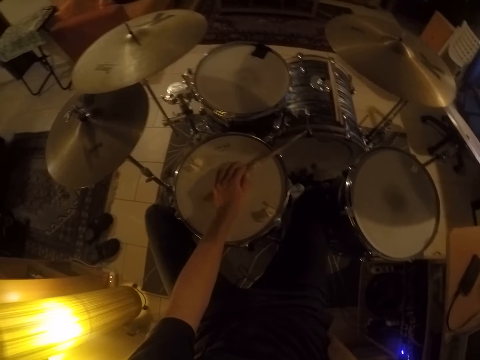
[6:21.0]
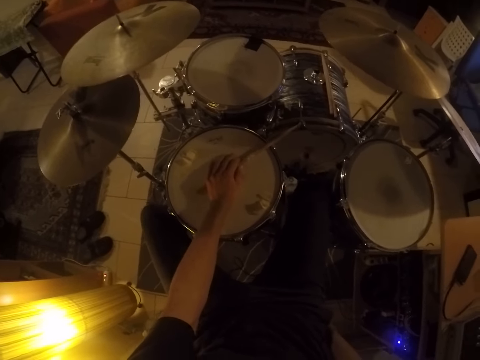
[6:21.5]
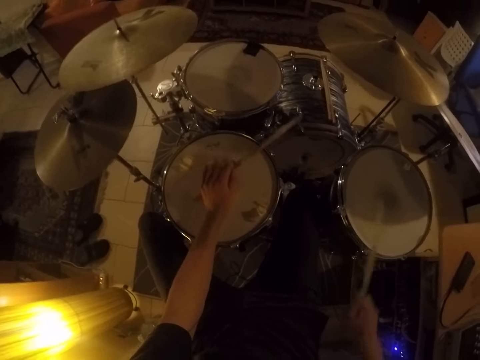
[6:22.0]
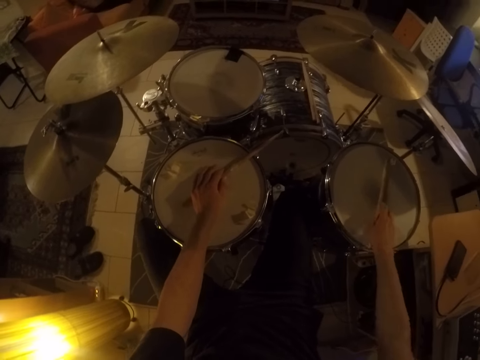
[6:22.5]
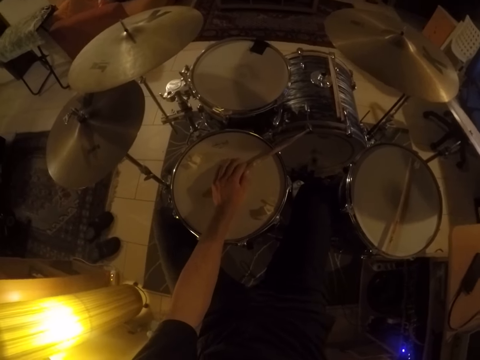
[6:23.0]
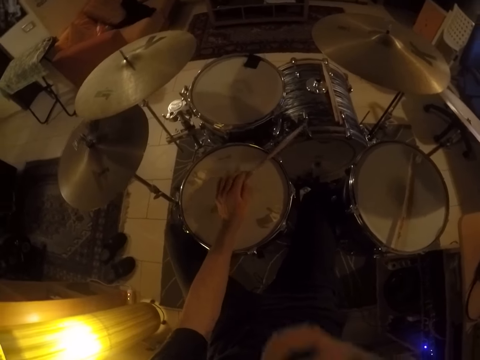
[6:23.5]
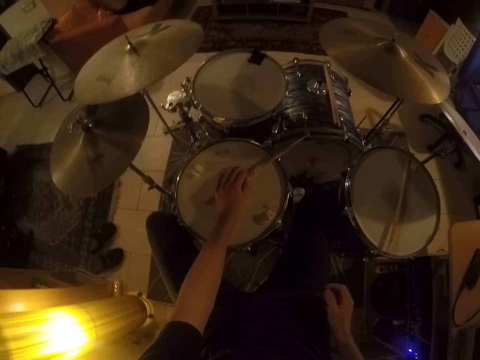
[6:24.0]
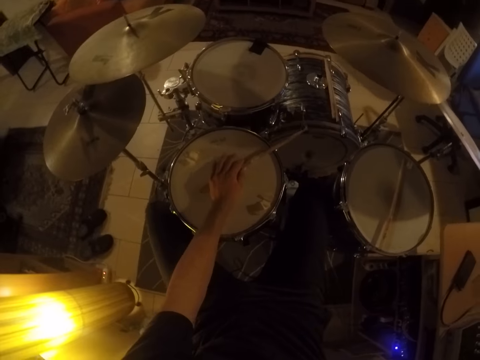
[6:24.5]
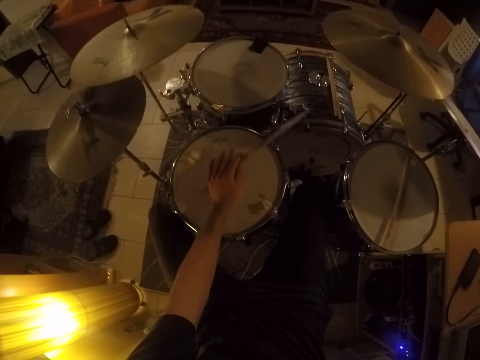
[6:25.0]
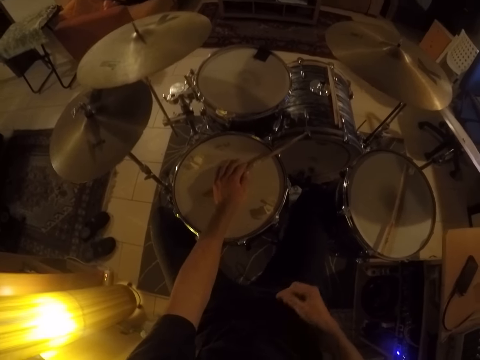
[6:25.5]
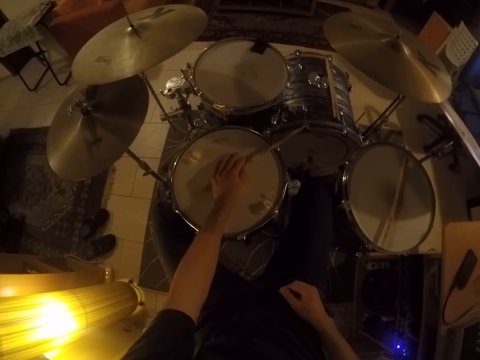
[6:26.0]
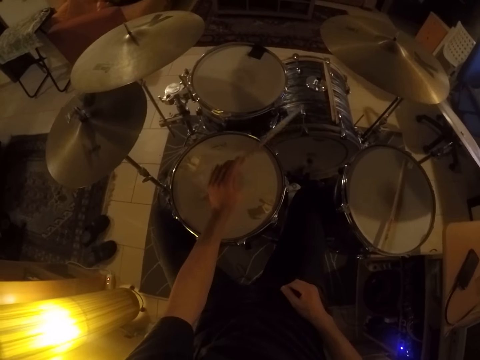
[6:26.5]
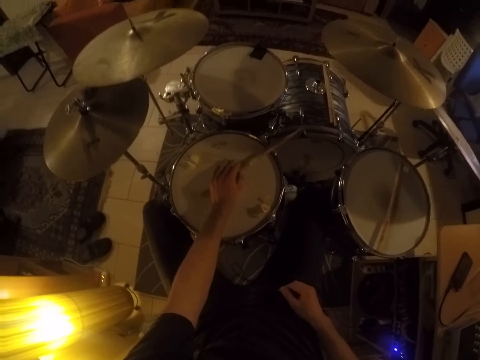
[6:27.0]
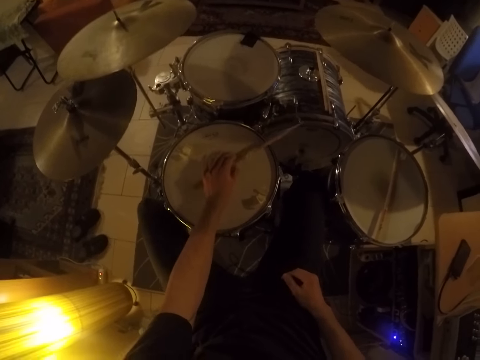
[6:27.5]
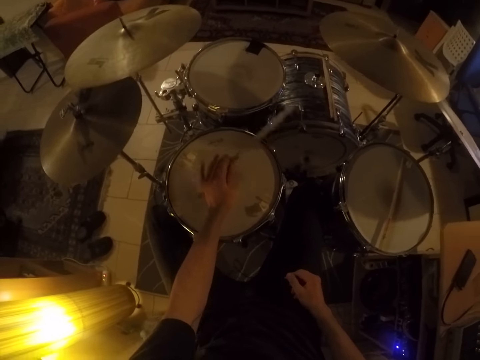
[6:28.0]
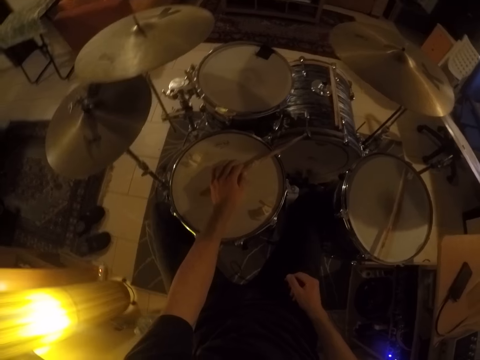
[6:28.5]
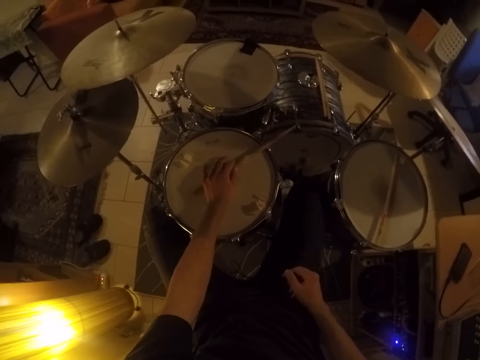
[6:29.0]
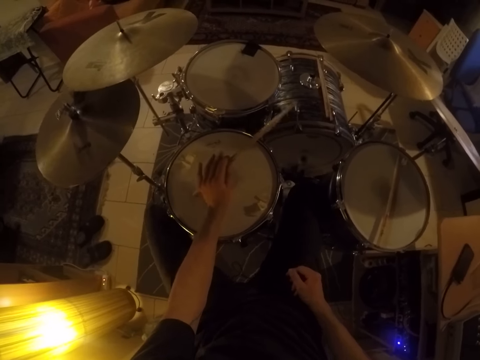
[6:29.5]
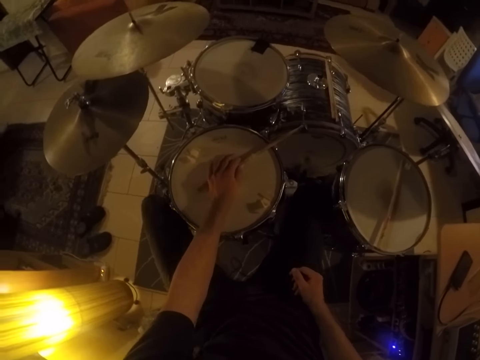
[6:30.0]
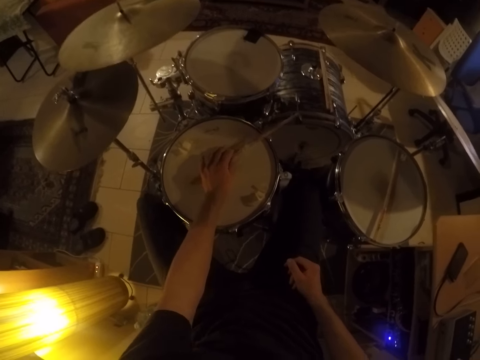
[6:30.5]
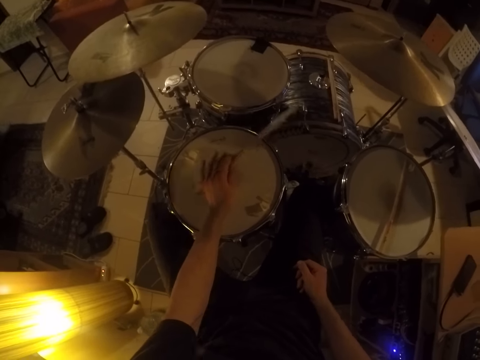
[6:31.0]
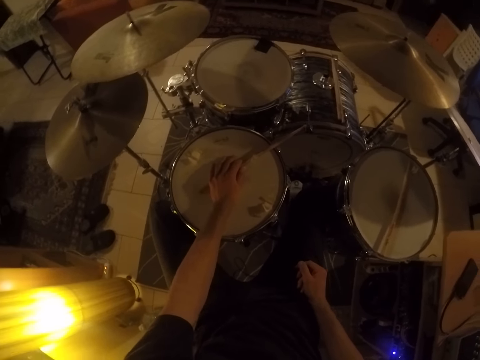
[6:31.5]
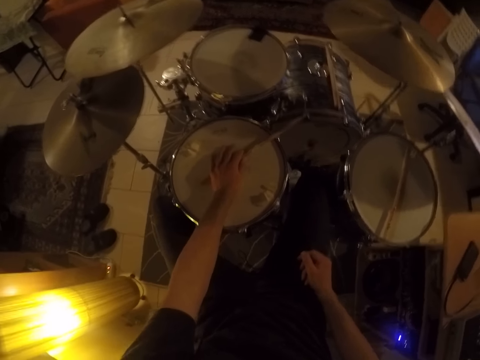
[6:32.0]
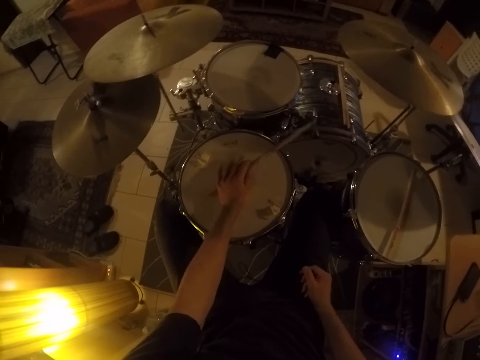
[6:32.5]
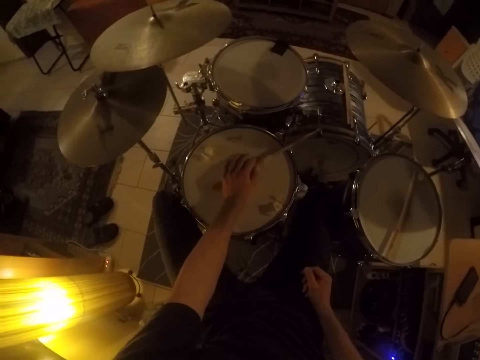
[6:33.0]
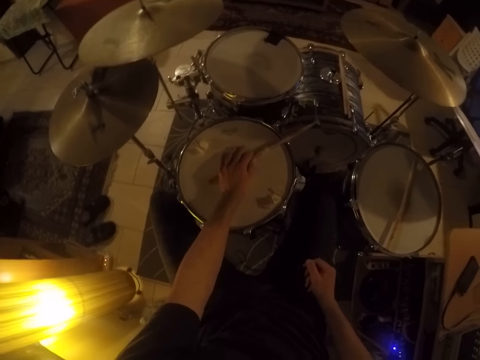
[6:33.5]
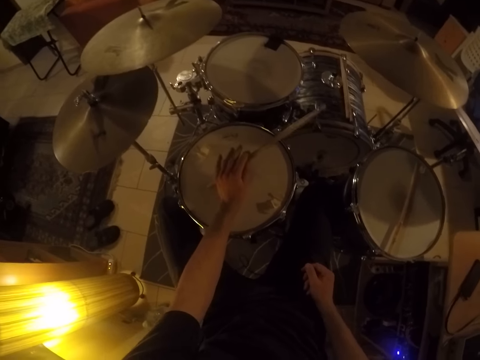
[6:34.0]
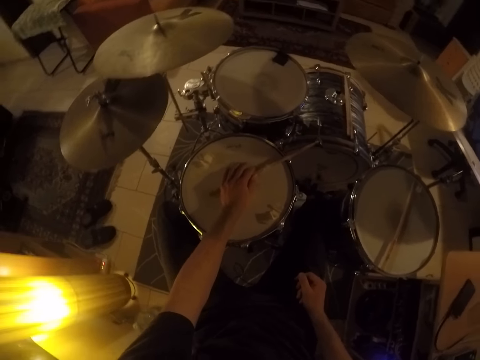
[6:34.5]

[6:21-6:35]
The camera wearer drops the drum stick in his right hand on a drum. He lifts his right hand. He lowers his right hand. He plays drums and cymbals.

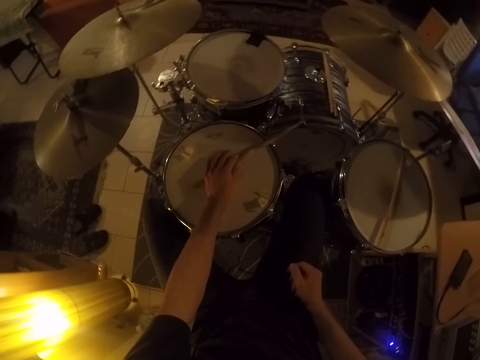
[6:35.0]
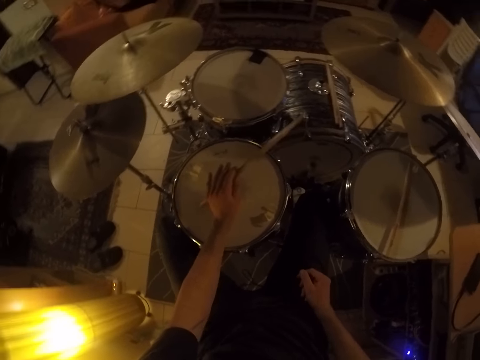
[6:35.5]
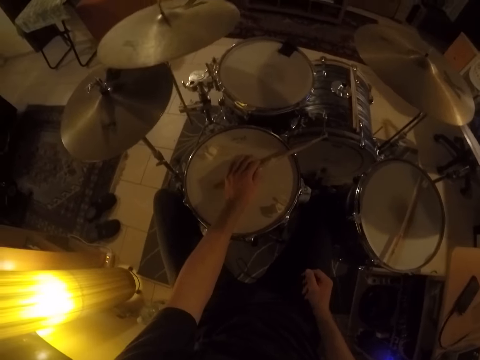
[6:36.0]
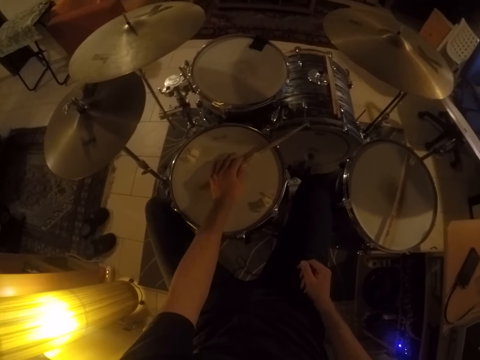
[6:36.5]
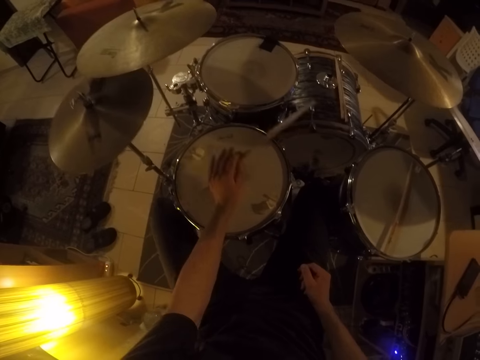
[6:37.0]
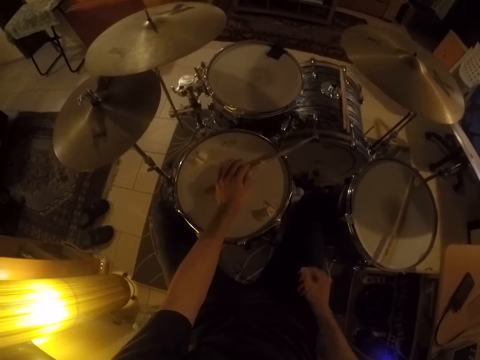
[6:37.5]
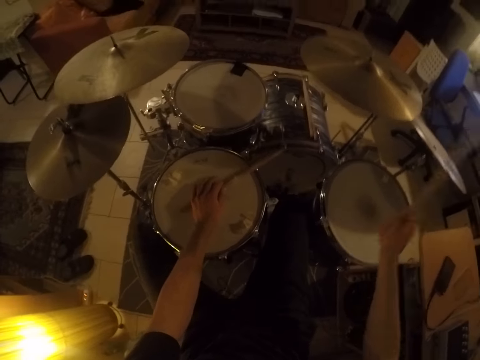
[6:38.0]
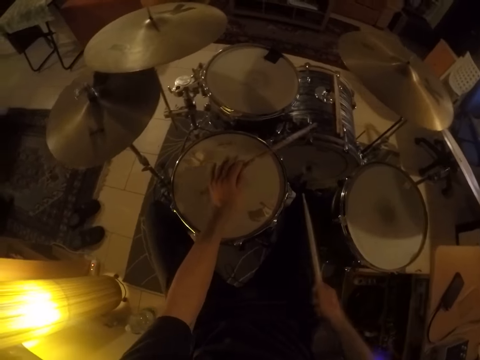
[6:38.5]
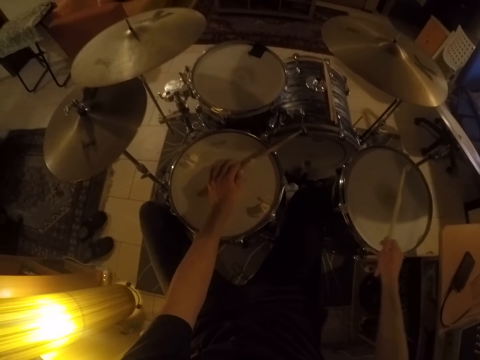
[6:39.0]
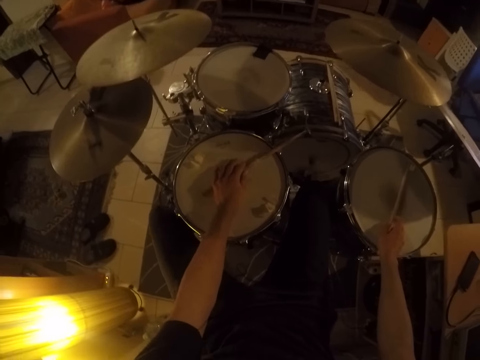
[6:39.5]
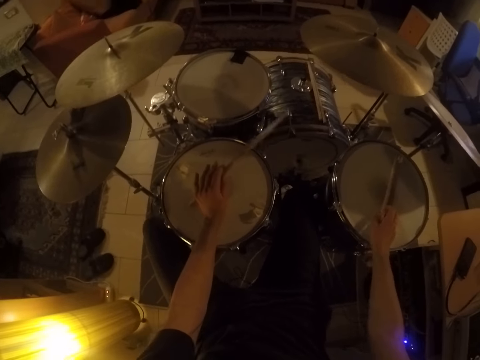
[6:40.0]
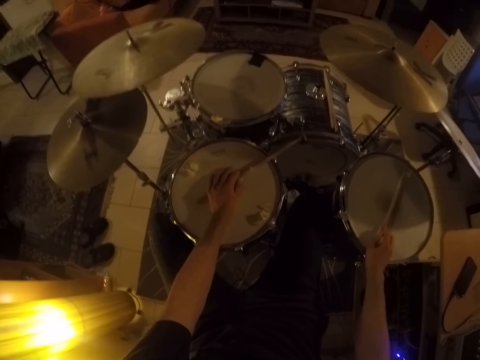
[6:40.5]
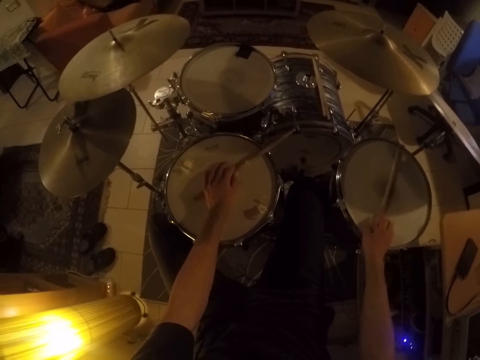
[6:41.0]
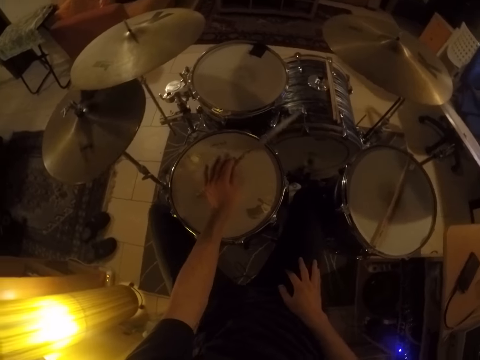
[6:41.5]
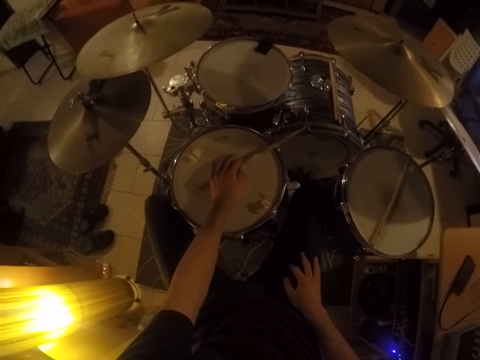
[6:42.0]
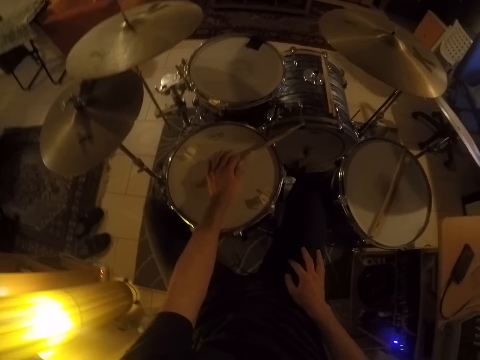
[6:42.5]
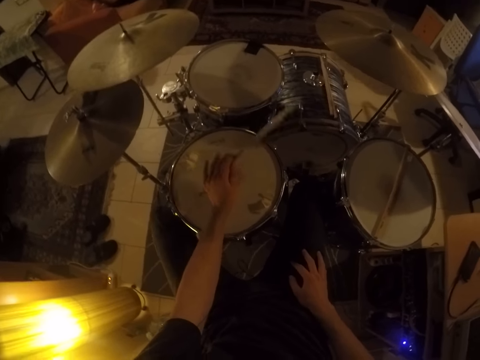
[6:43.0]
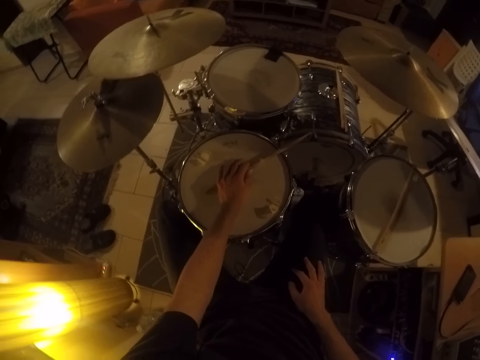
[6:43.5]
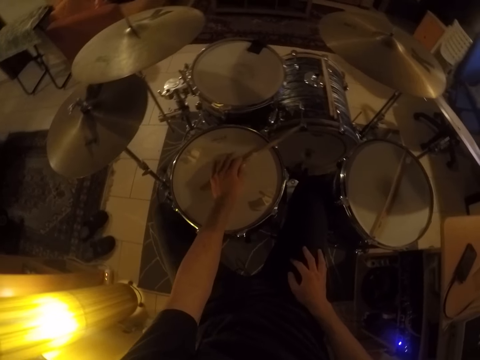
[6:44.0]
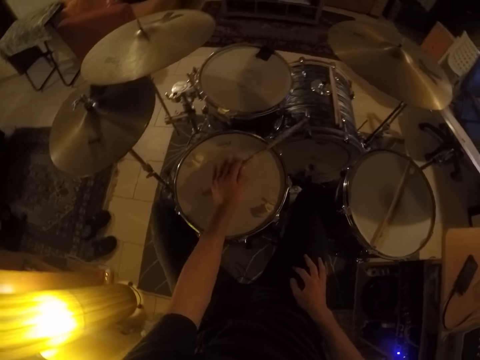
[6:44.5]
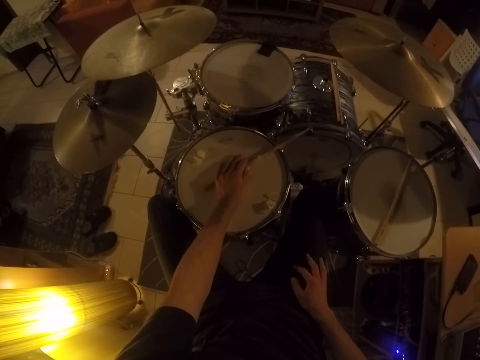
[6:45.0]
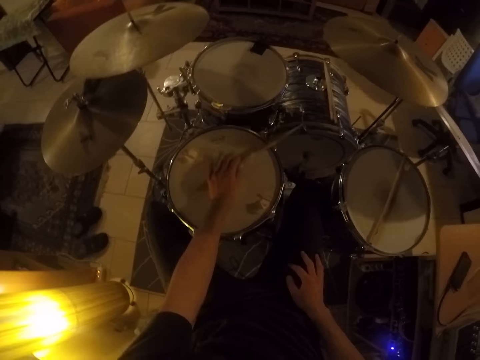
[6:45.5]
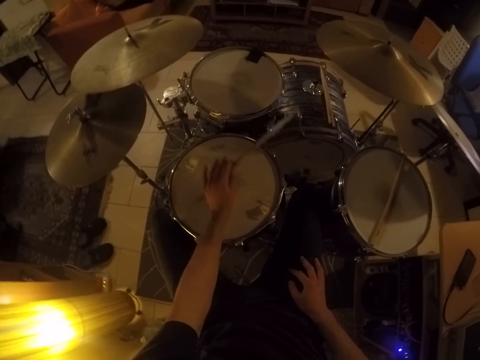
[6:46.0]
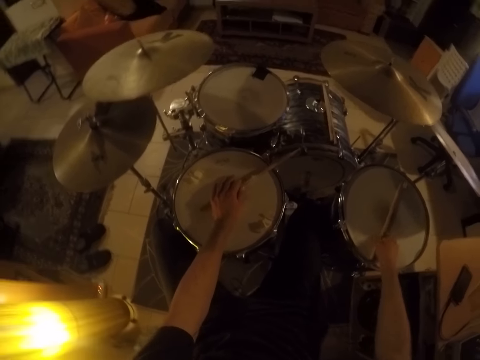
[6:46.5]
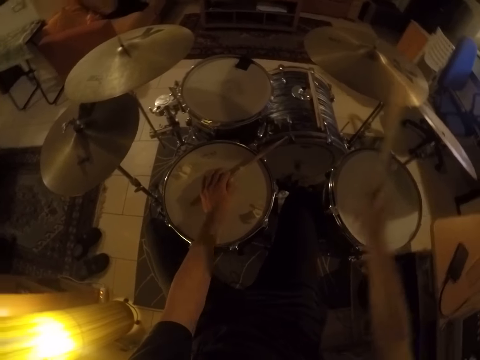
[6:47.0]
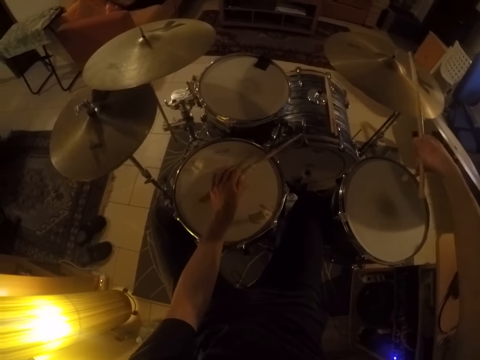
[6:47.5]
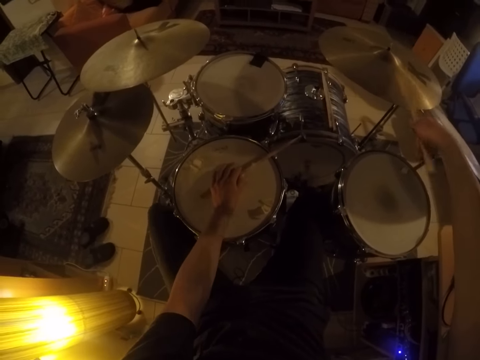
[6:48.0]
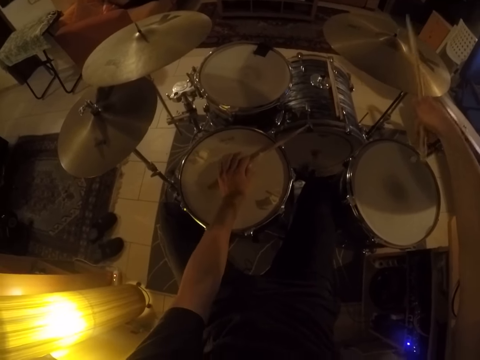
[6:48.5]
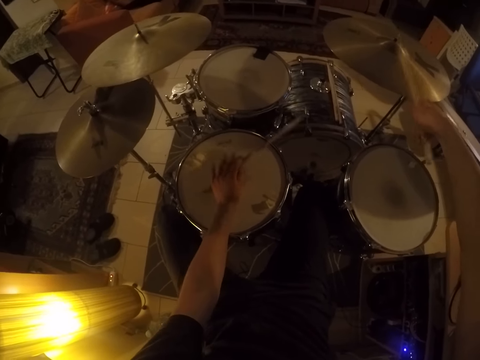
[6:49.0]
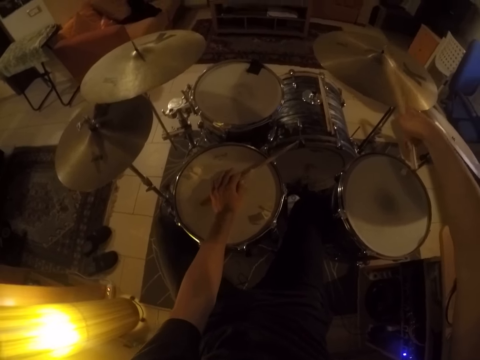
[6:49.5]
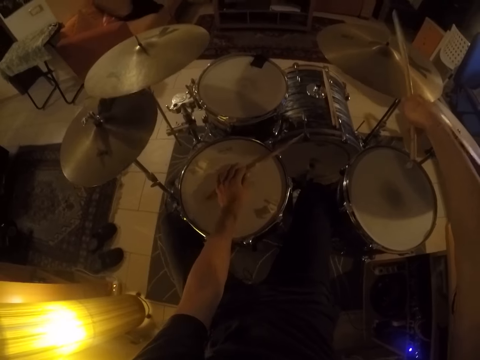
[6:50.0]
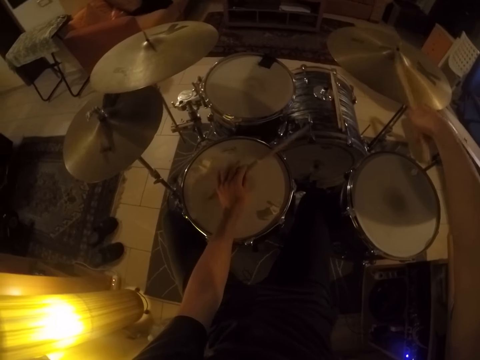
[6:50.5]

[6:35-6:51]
The camera wearer picks the stick on the drum with his right hand. He beats the drums with the stick in his right hand, hits the stick in his right hand on the cymbal, and beats the drums with the stick in his right hand. He beats the drum with the stick in his left hand. He drops the stick in his right hand on the drum. He plays the drums and cymbals. He picks the stick in his right hand from the drum. He hits the stick in his right hand on the cymbal.
